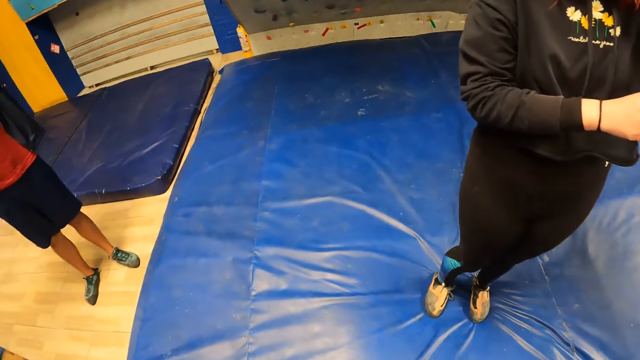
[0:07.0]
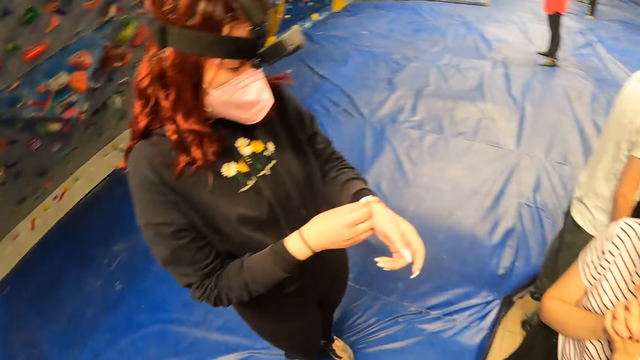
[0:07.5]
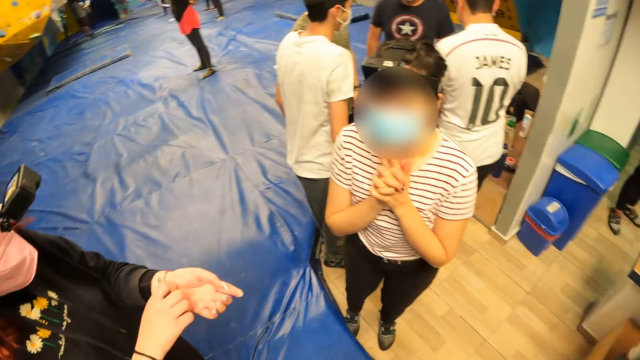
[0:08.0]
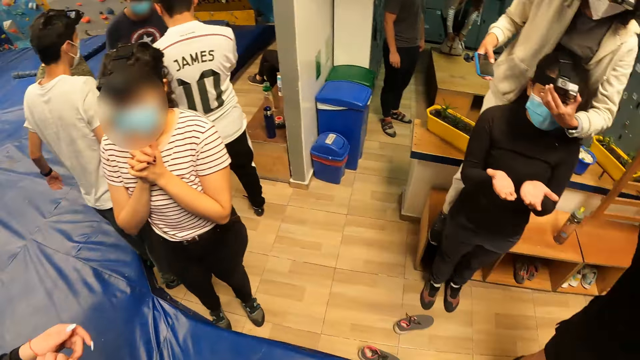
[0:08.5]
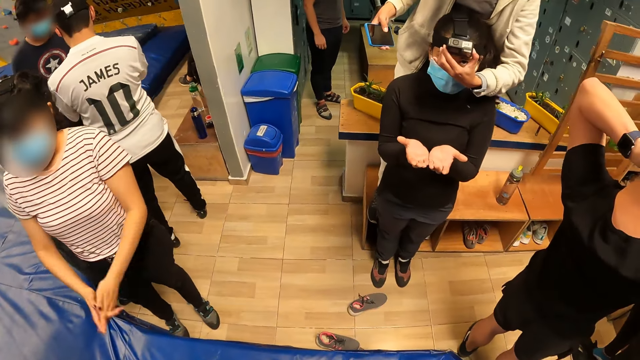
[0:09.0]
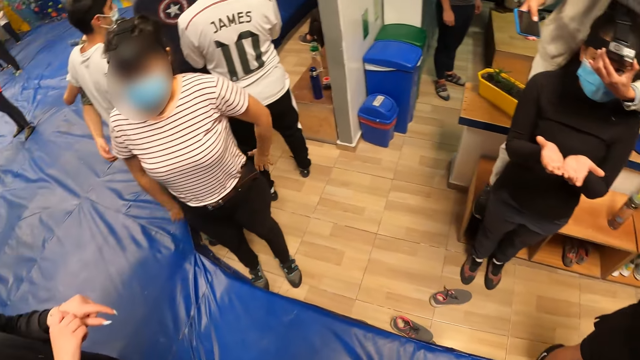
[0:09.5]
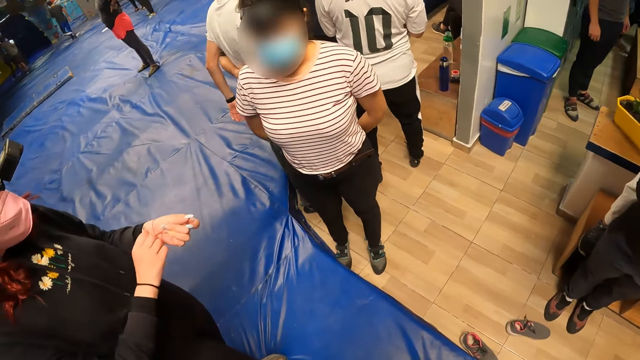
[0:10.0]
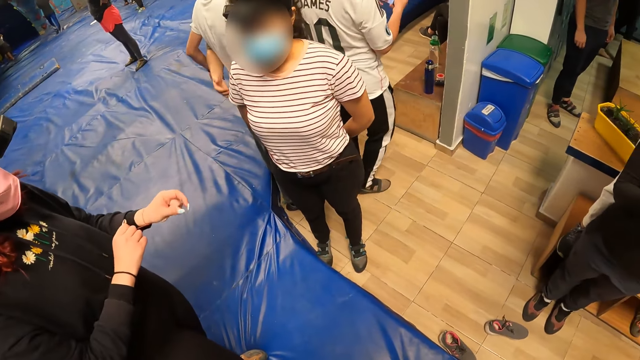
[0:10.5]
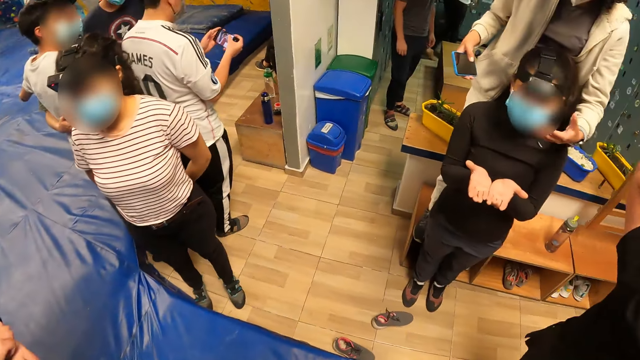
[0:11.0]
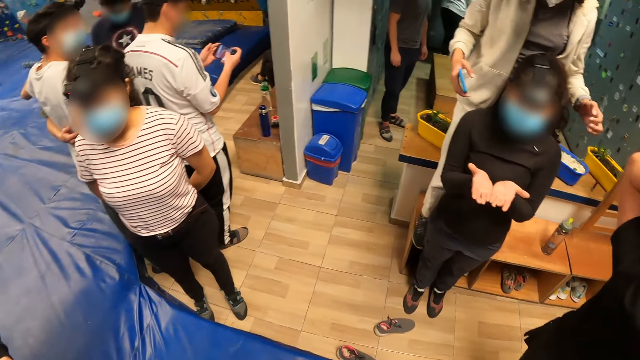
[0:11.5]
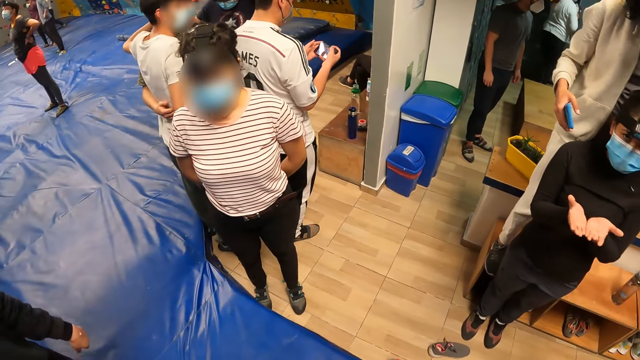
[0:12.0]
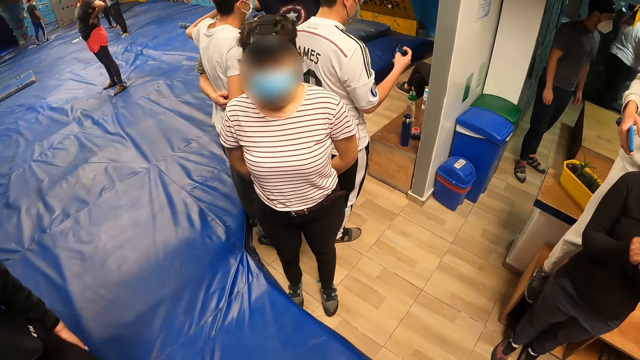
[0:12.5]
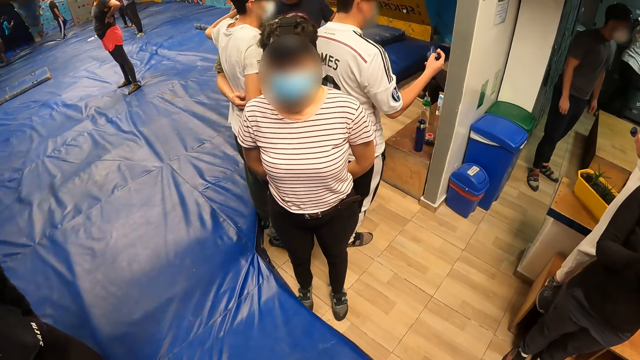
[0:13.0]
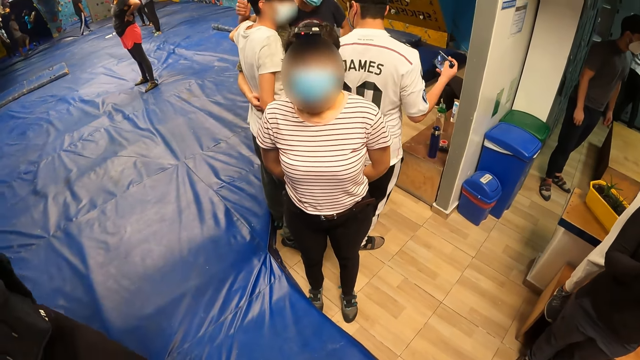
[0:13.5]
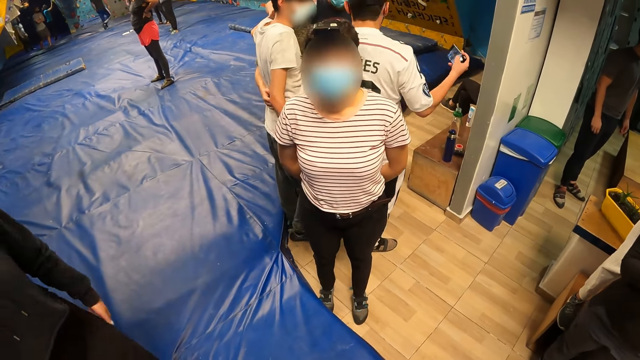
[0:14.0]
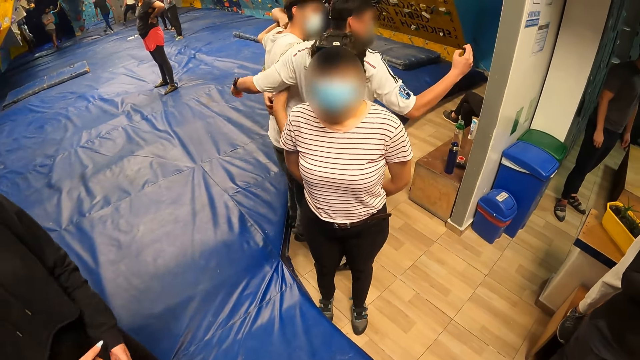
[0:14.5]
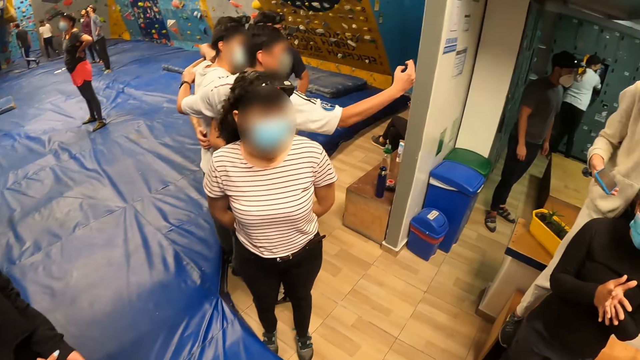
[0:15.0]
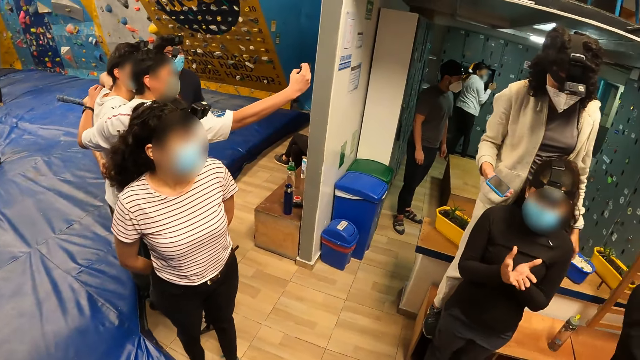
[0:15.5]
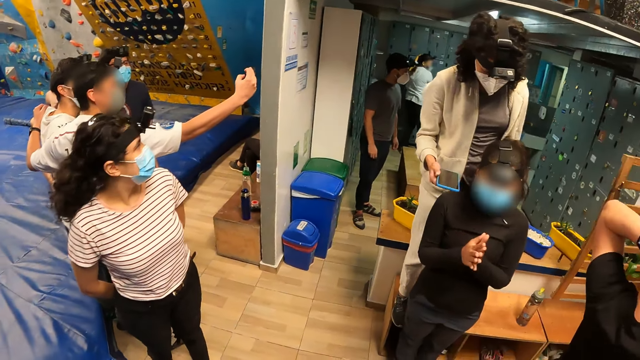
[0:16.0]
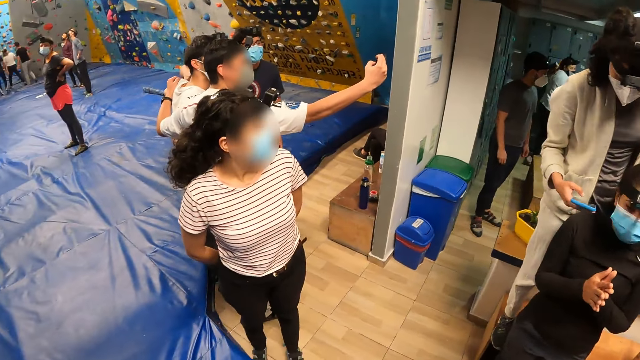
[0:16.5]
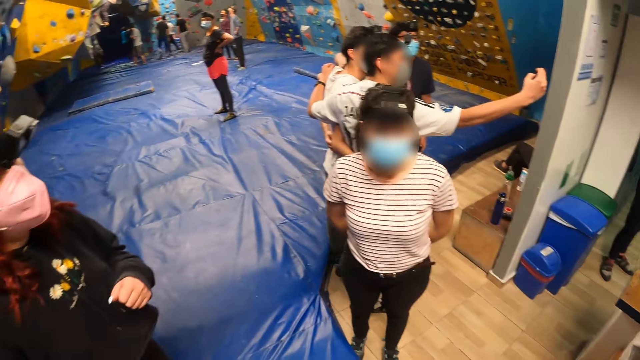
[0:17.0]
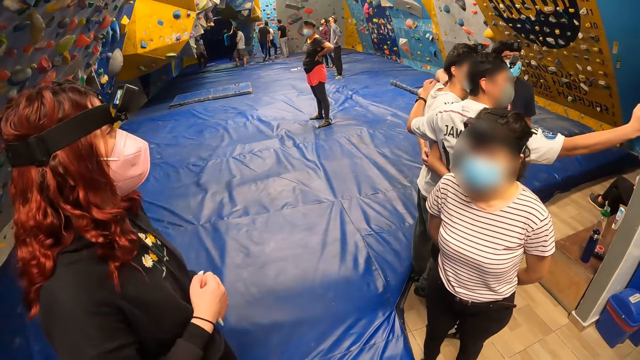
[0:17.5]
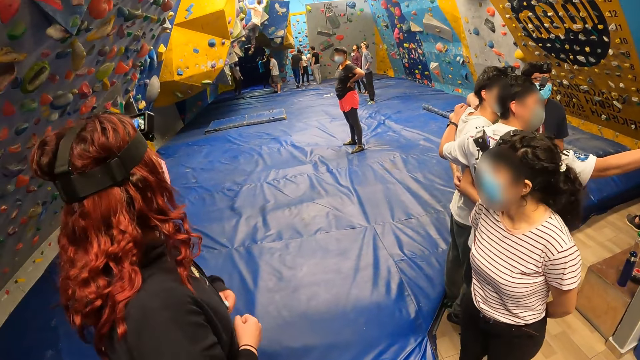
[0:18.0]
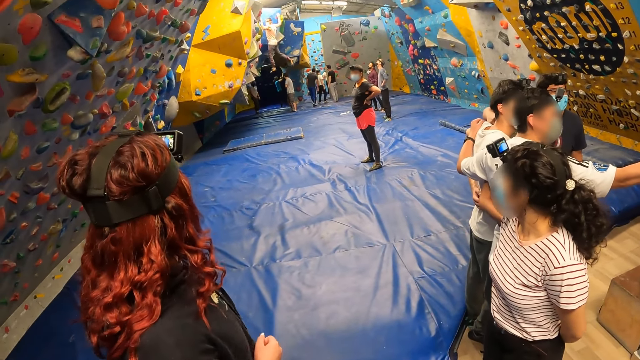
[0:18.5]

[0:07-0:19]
The lady fixes a camera on another lady's head with her left hand. The camera wearer looks around.

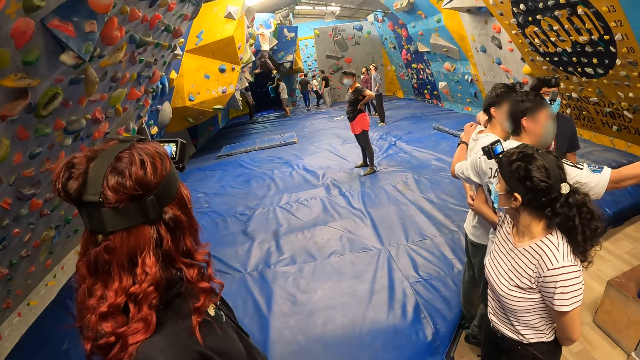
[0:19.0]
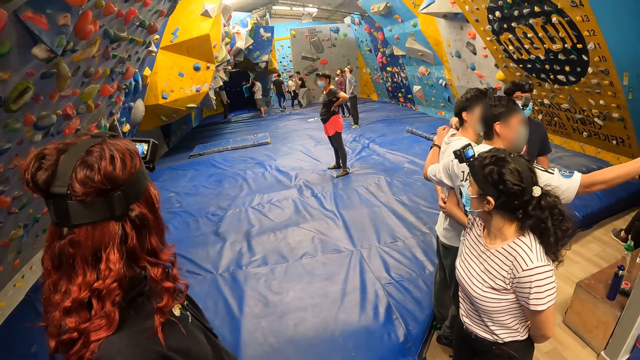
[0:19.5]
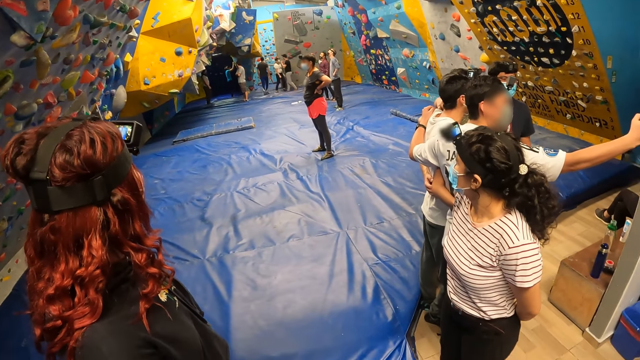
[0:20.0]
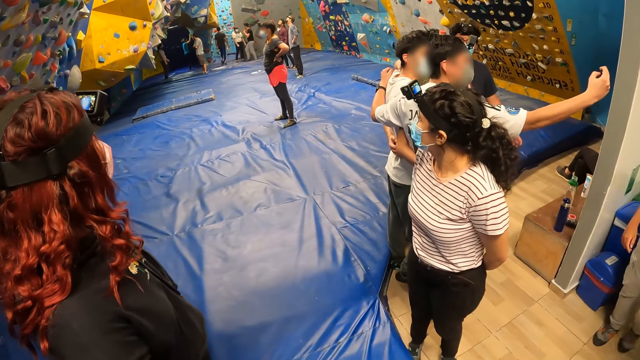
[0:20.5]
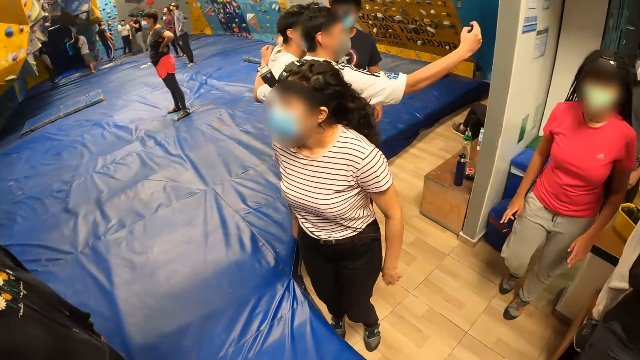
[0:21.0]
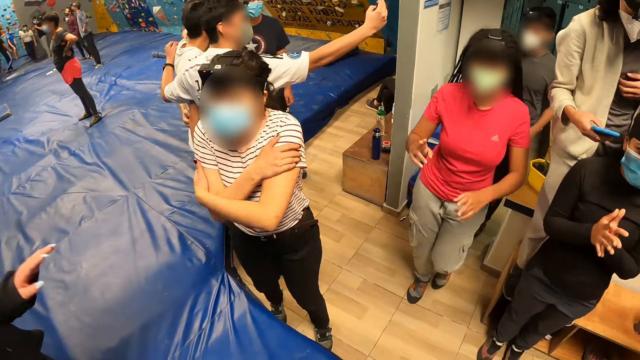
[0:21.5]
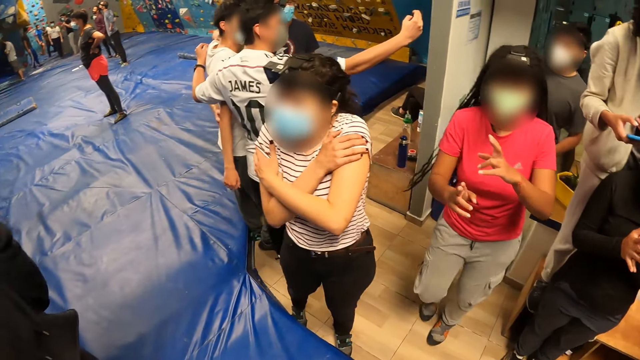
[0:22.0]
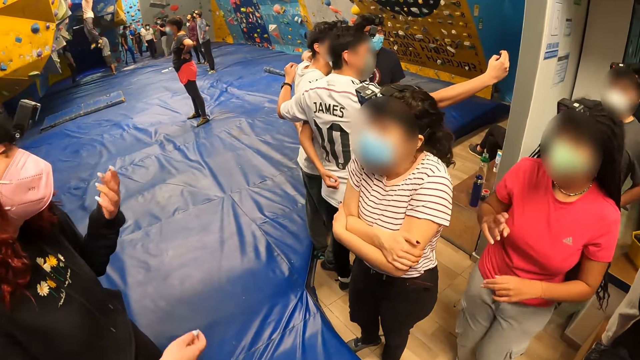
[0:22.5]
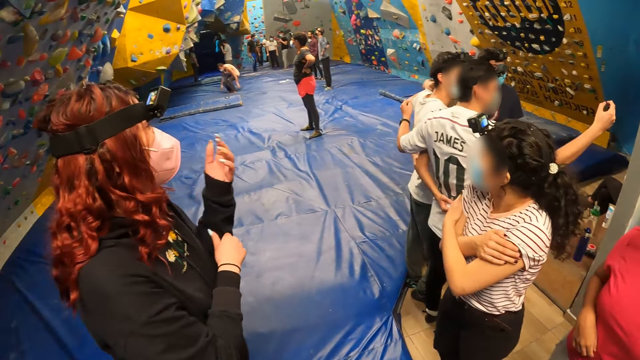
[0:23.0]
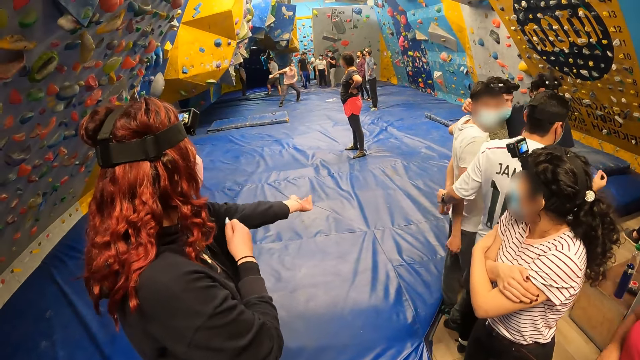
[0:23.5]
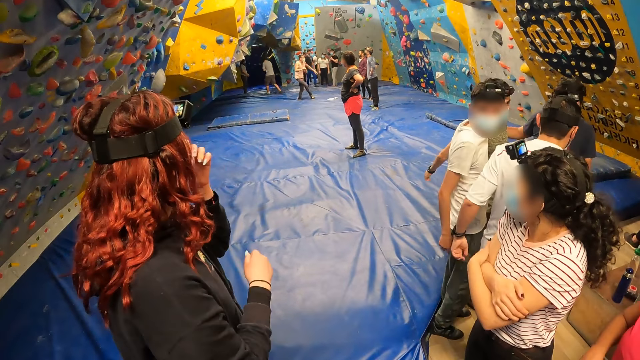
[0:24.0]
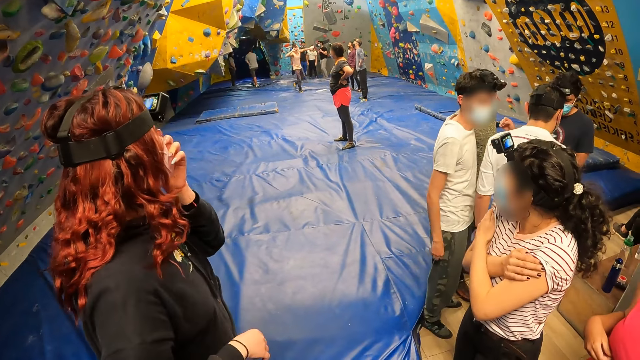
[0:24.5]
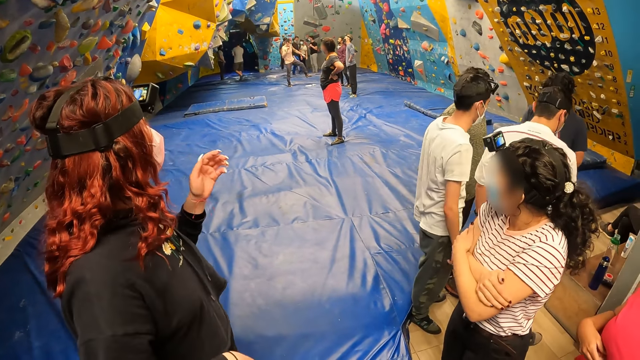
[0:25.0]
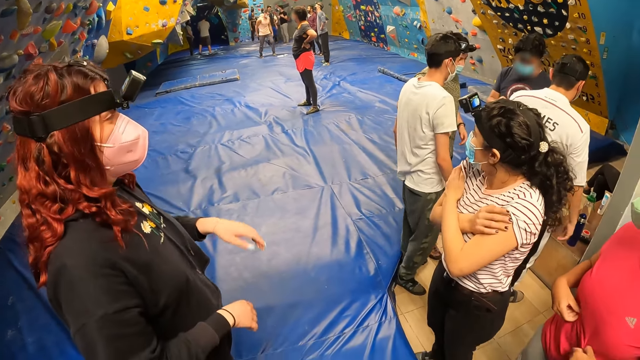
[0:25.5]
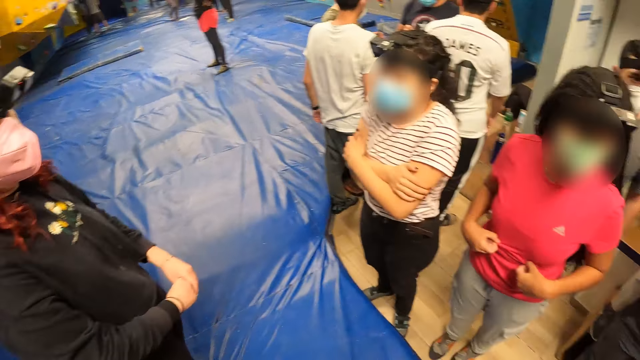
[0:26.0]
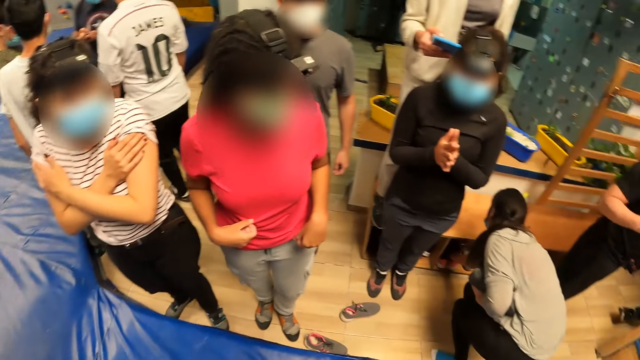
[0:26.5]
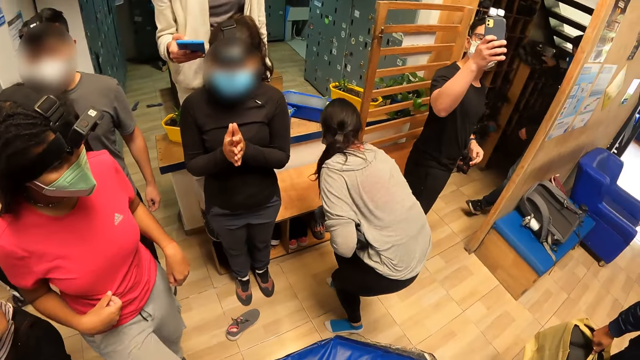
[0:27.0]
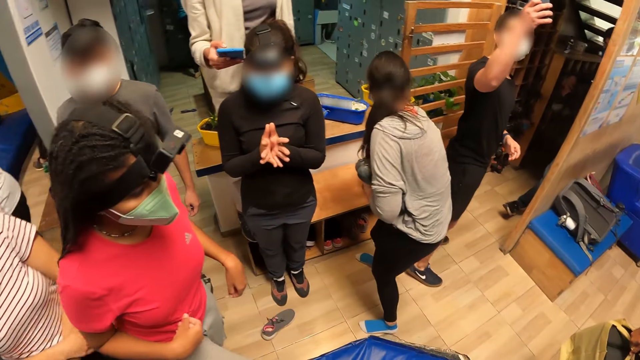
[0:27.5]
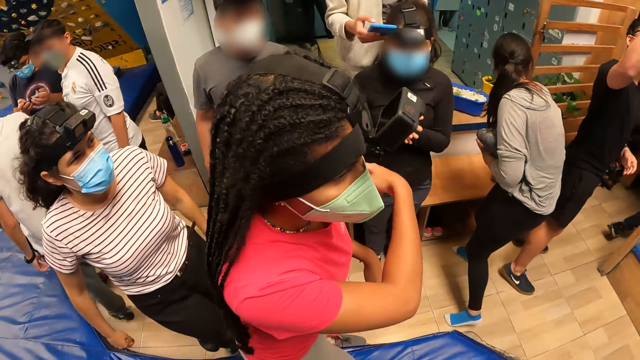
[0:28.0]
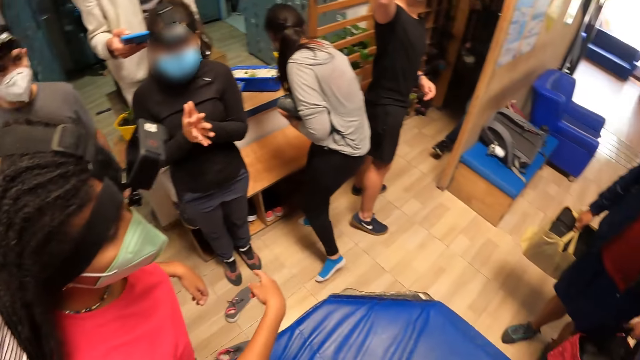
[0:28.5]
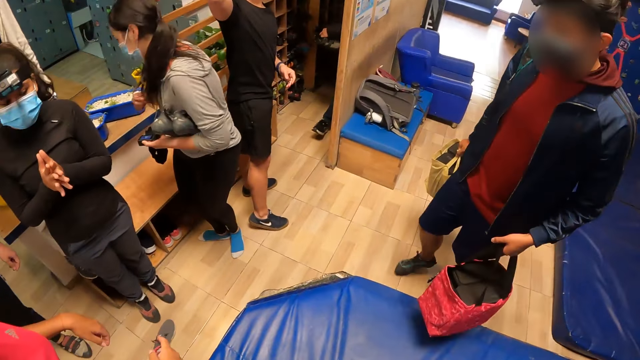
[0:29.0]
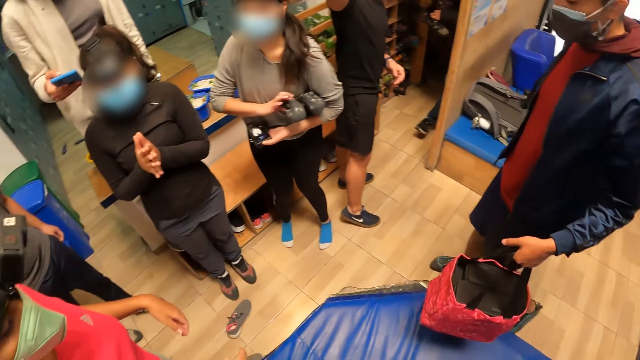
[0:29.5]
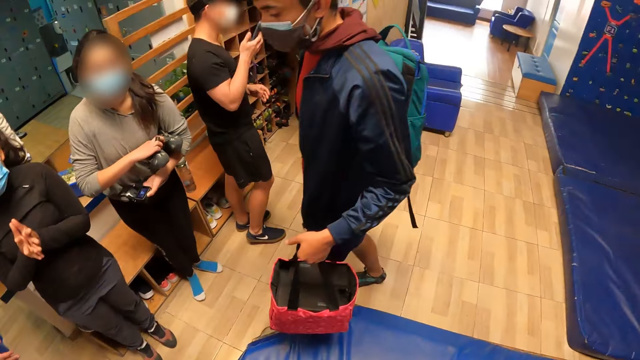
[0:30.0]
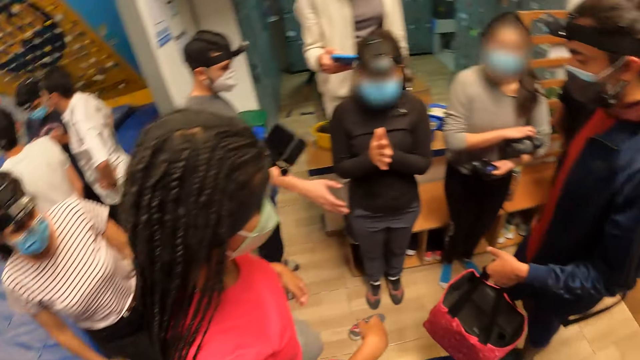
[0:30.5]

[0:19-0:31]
The camera wearer looks around.
